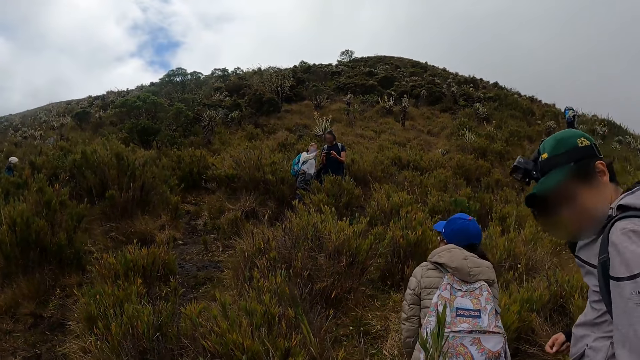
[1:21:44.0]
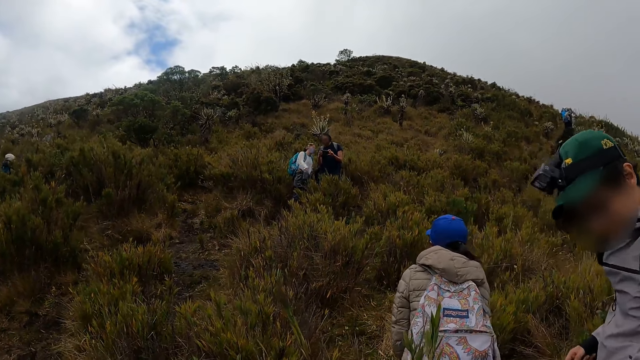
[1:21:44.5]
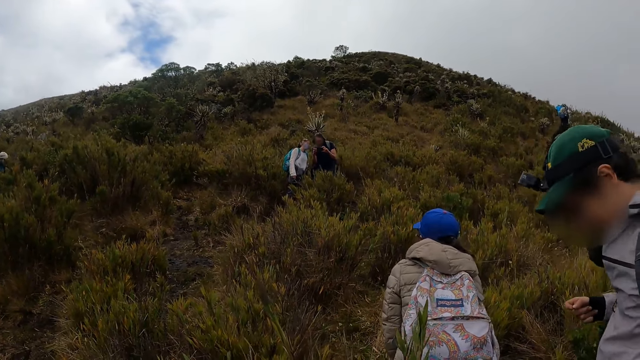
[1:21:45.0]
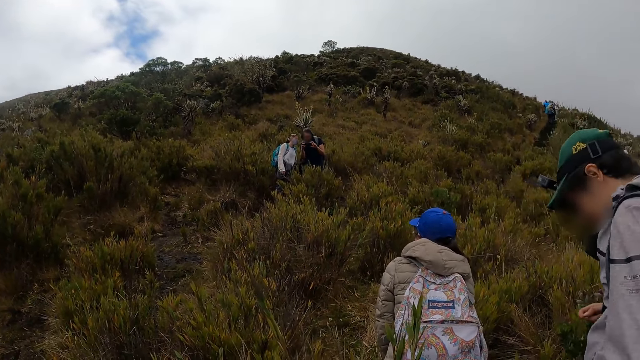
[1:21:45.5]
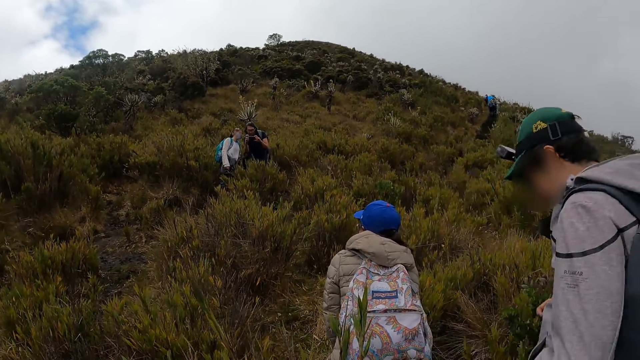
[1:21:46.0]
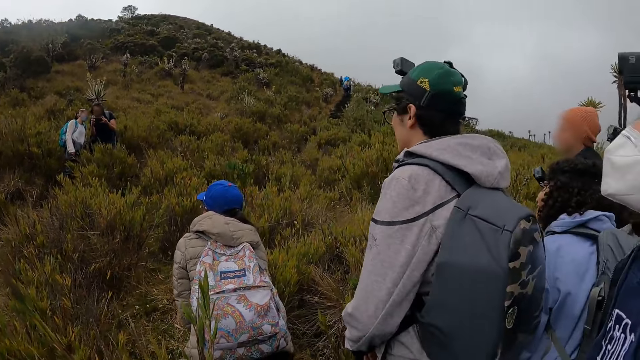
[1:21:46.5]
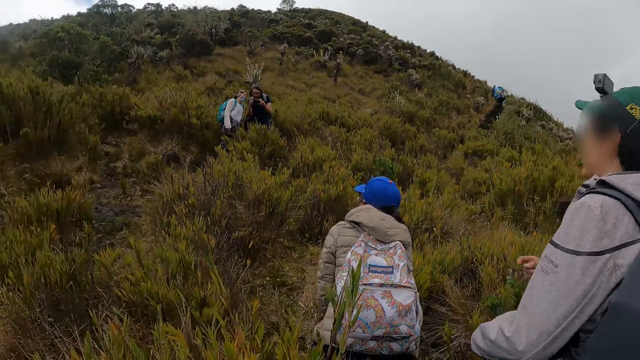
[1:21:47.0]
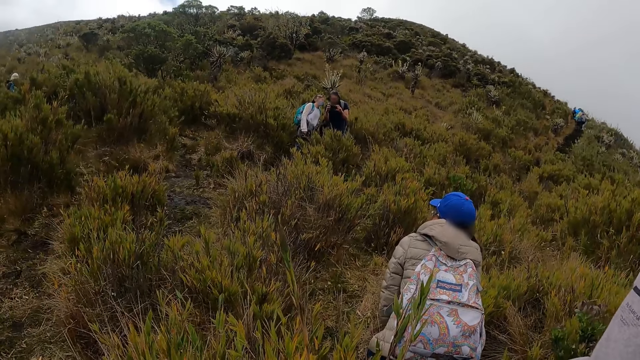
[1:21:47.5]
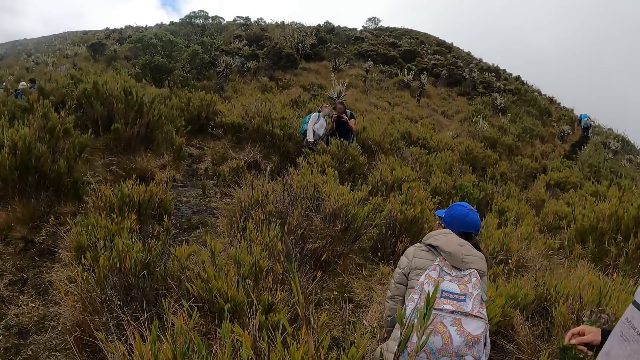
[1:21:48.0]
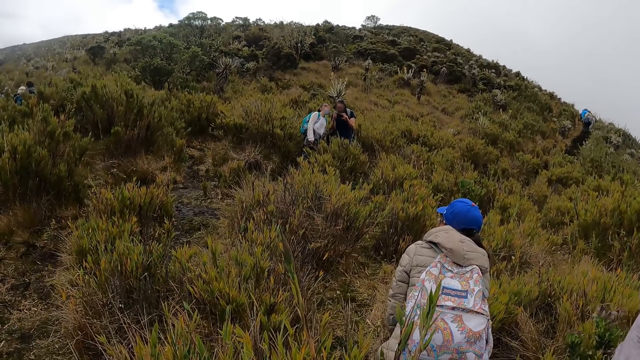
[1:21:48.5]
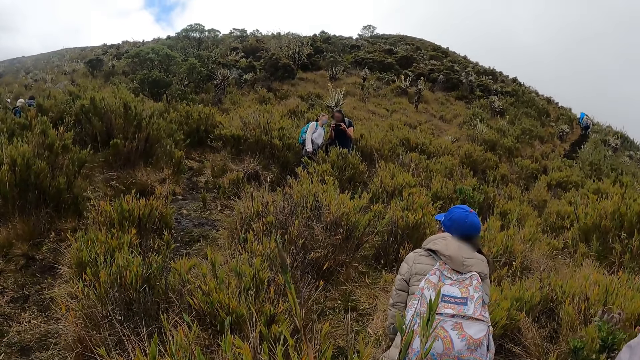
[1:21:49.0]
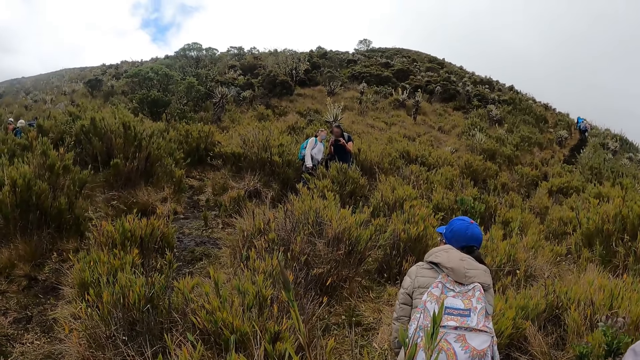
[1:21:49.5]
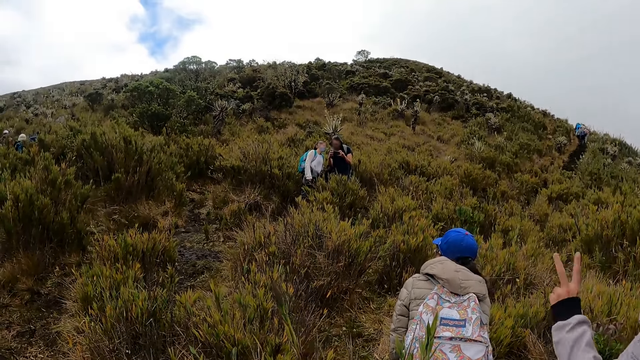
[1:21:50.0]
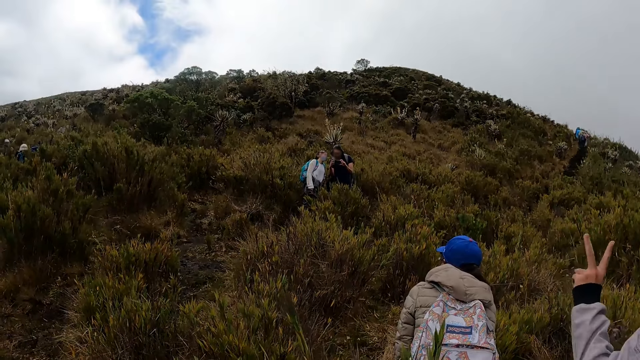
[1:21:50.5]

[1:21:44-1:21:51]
A man takes a picture of the camera wearer and the group of people with a phone in his hands.

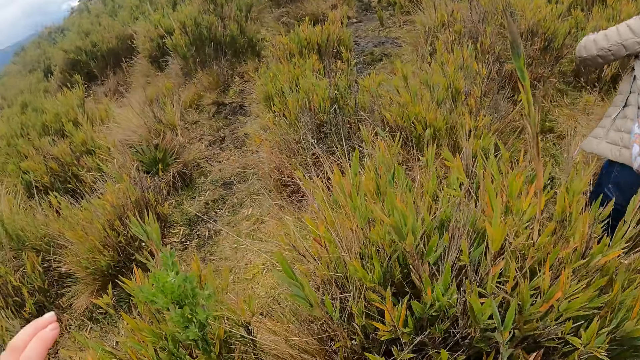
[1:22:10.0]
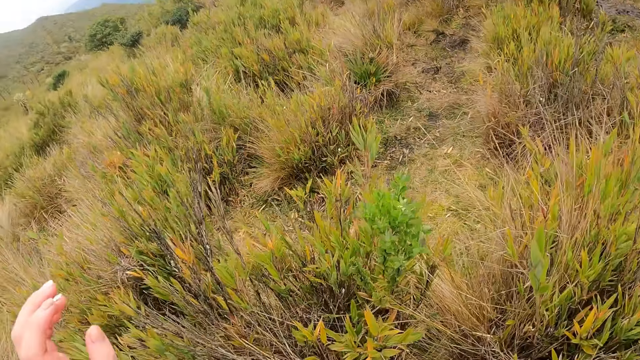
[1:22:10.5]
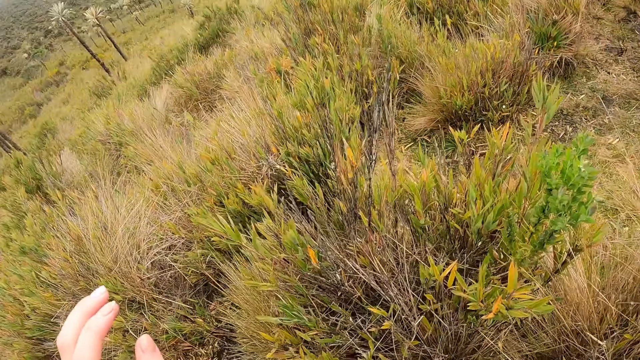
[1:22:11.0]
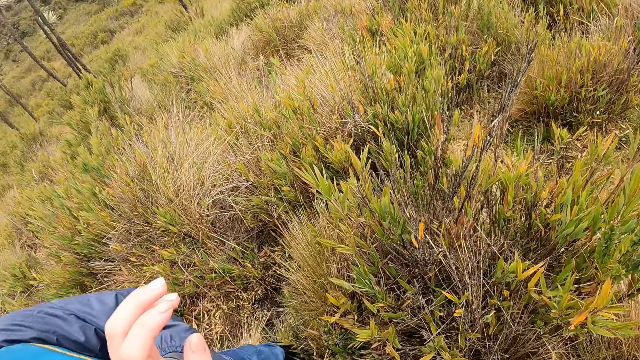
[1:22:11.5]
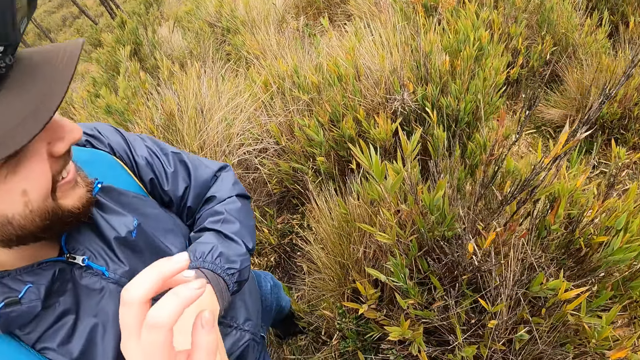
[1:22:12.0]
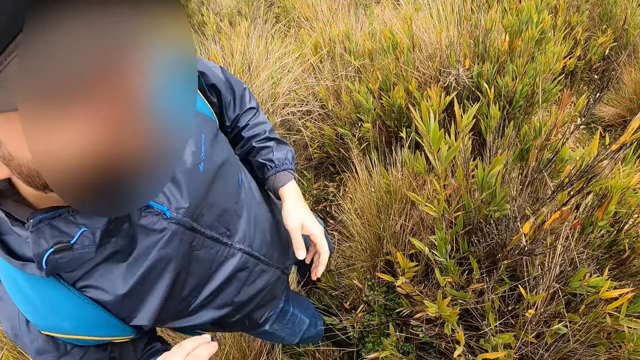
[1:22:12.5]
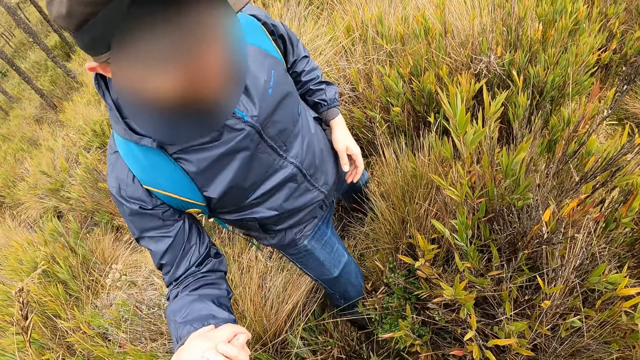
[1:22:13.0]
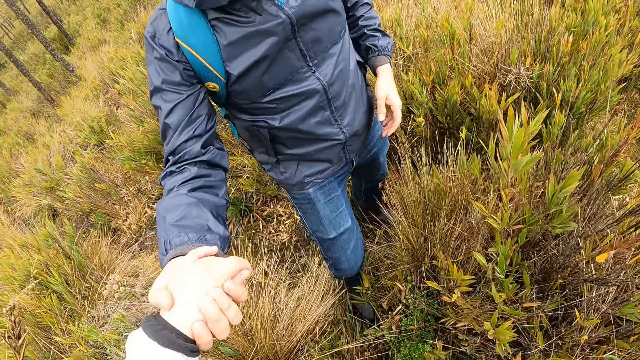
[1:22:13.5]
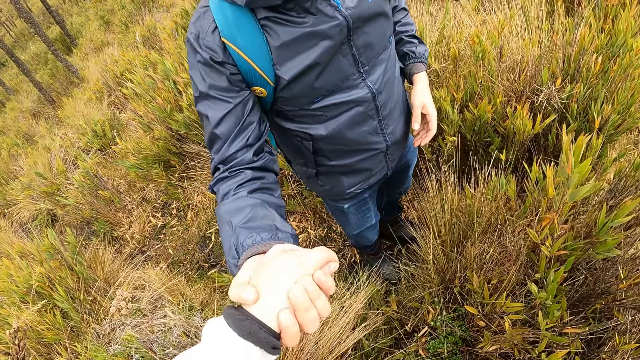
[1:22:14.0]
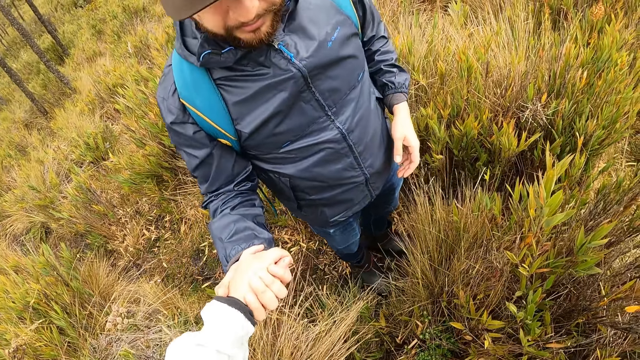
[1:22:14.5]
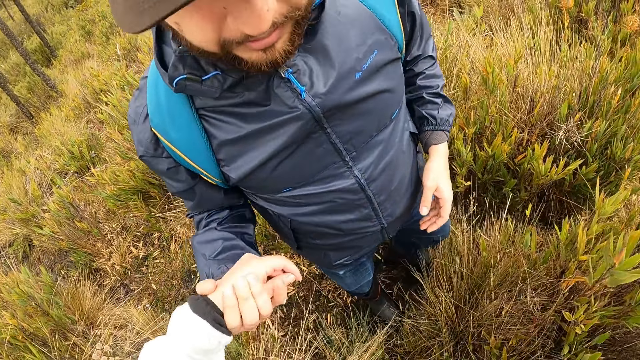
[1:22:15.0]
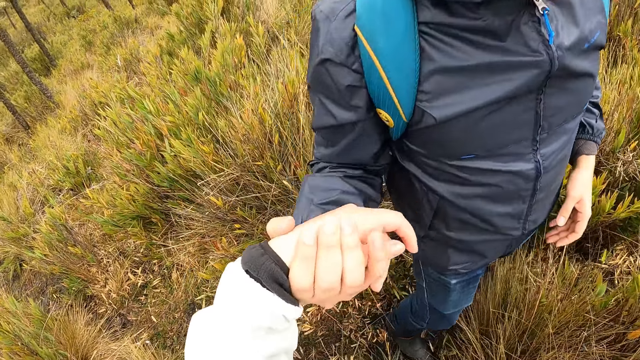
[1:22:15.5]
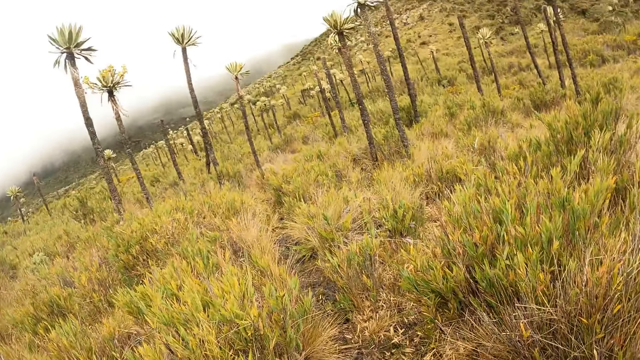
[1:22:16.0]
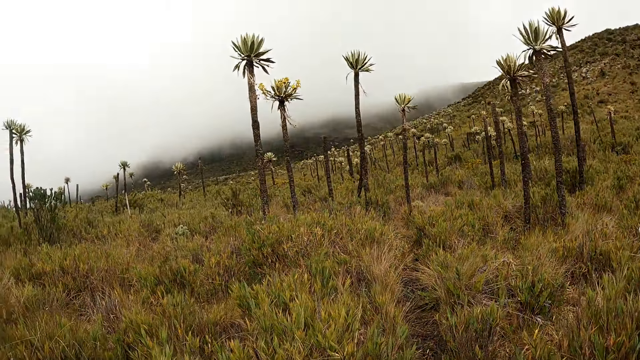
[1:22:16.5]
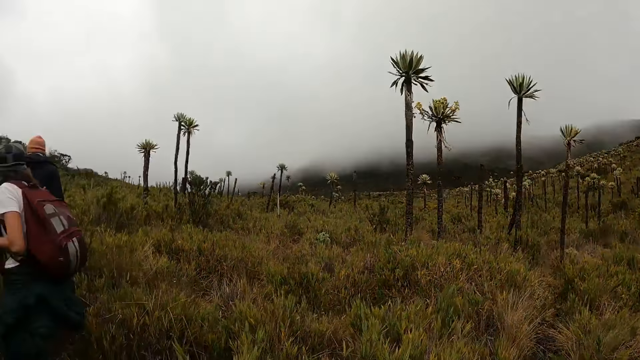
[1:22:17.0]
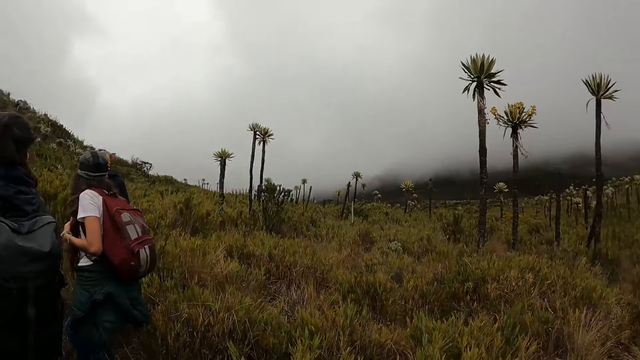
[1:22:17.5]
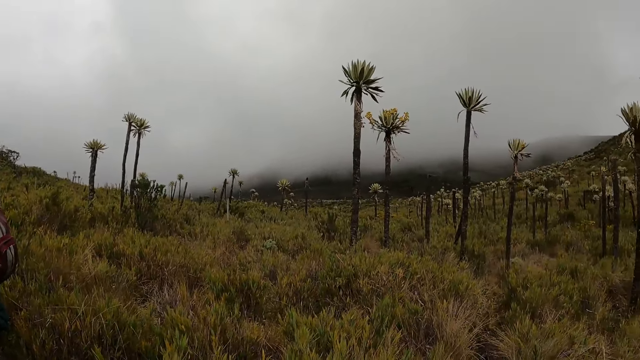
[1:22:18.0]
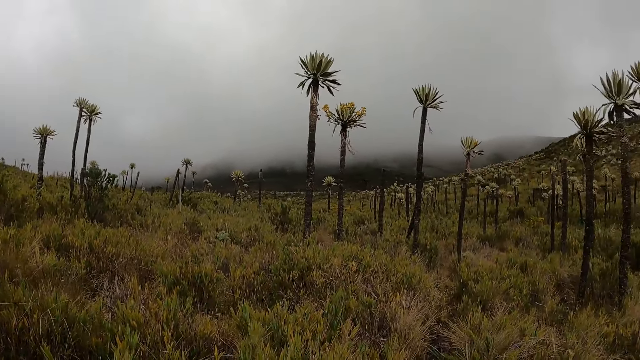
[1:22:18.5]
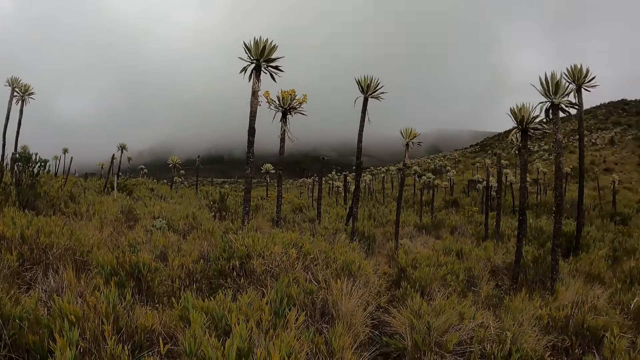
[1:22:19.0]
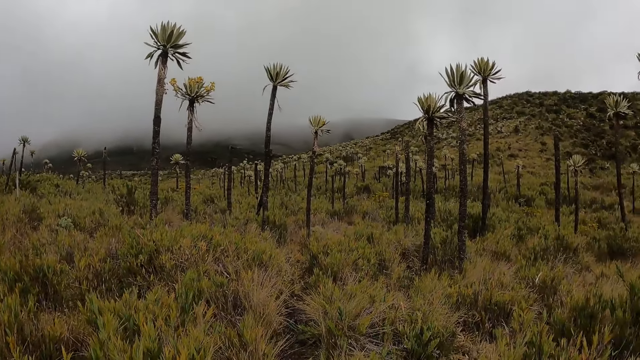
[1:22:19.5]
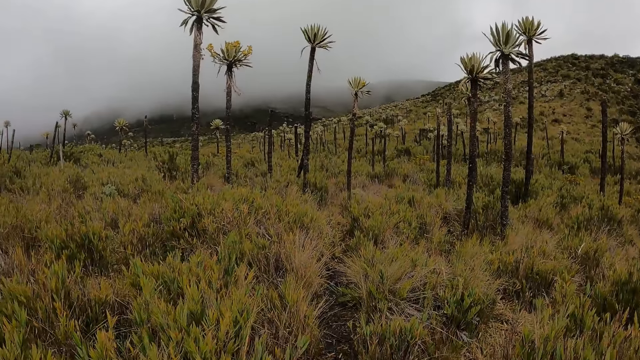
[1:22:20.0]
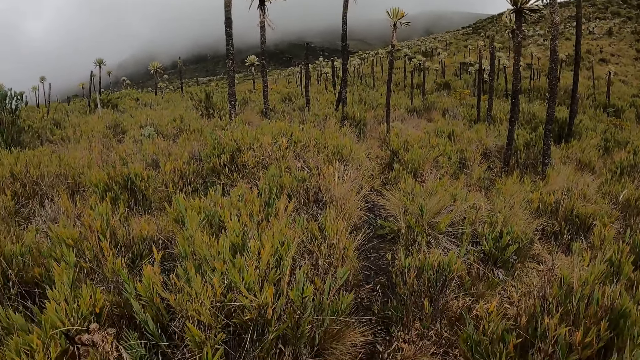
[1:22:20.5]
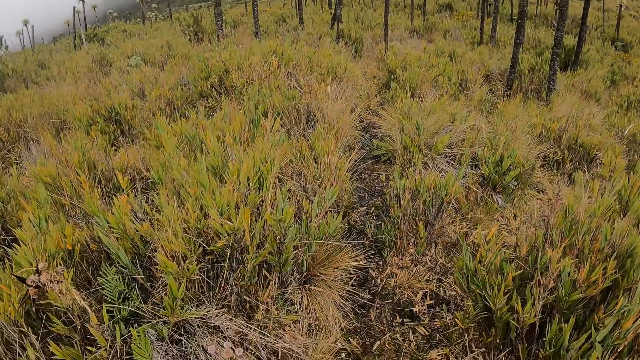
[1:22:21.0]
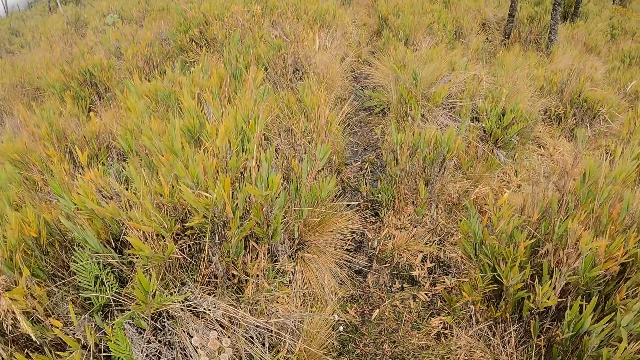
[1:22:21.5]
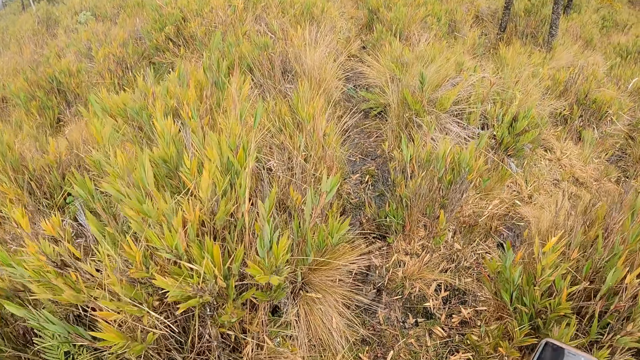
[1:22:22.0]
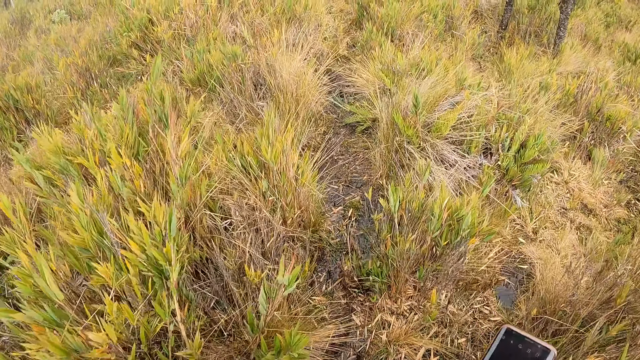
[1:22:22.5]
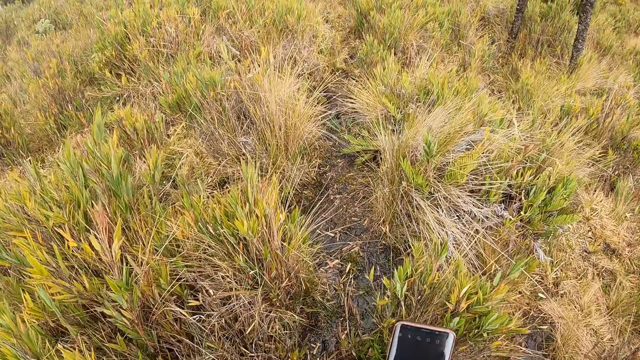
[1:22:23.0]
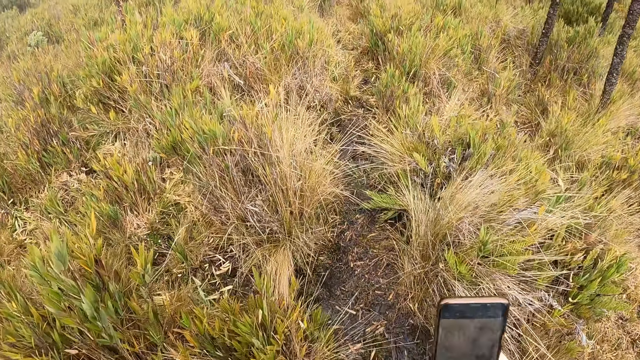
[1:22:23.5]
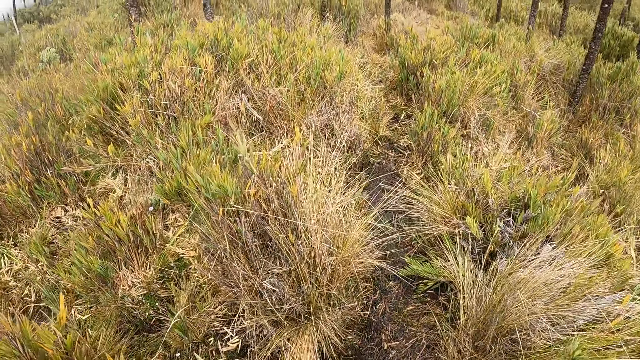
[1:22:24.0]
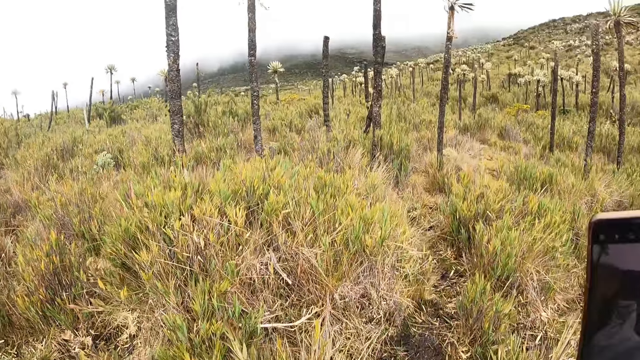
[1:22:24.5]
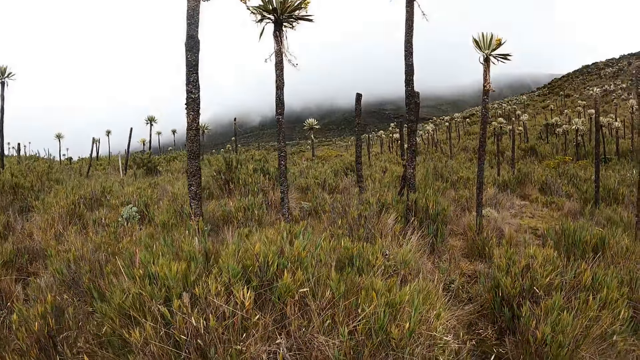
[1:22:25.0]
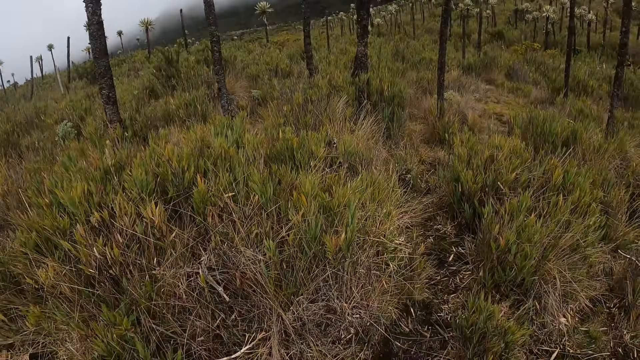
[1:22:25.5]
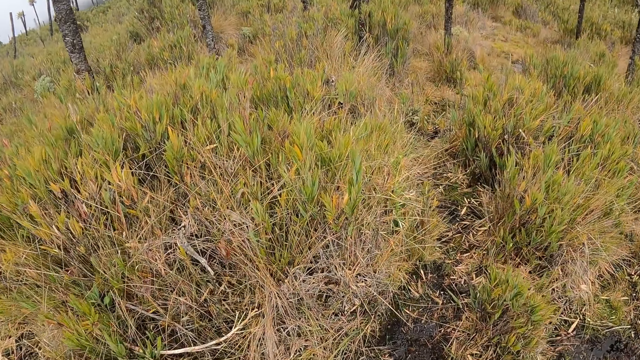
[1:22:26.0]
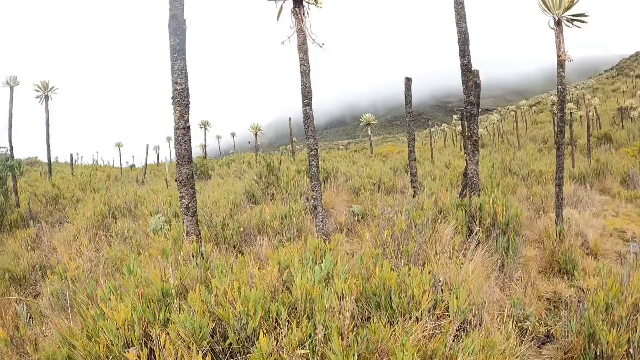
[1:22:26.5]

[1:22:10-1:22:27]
The camera wearer interacts with a man. He holds the man's right hand with his left hand. He holds a phone with his right hand.
